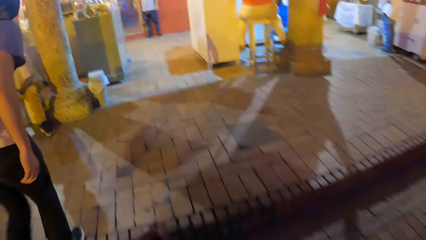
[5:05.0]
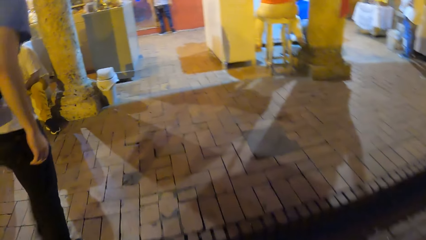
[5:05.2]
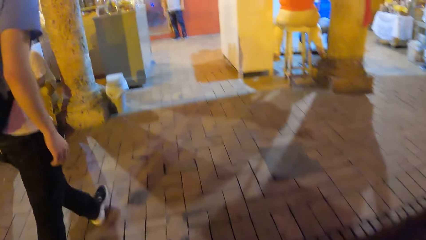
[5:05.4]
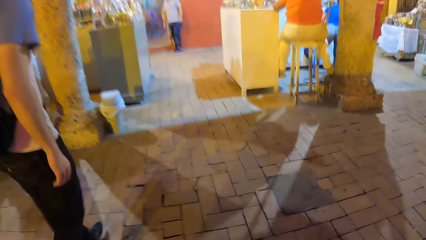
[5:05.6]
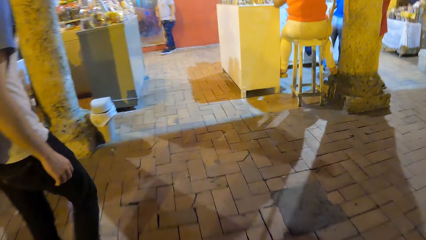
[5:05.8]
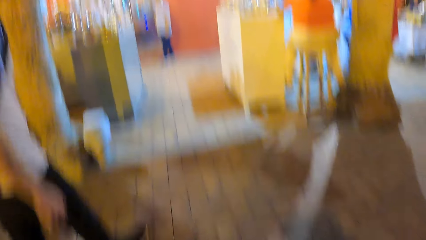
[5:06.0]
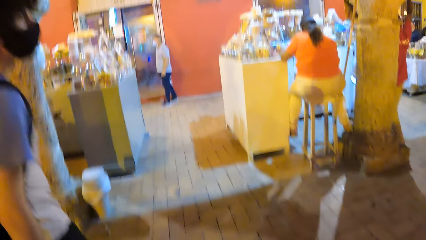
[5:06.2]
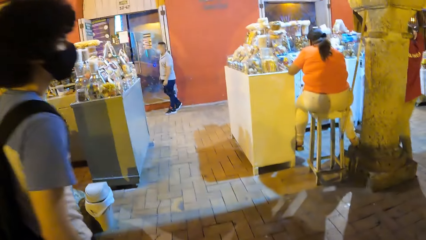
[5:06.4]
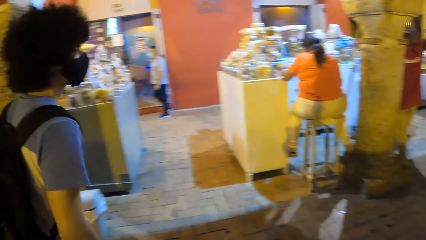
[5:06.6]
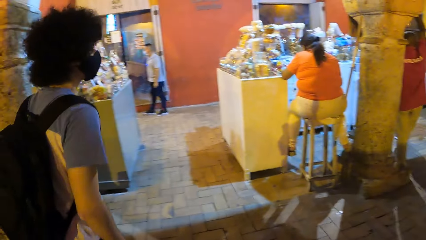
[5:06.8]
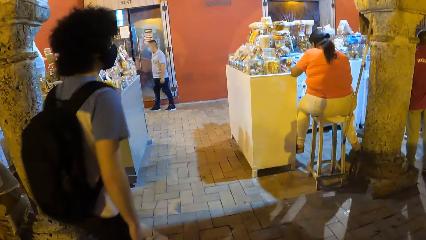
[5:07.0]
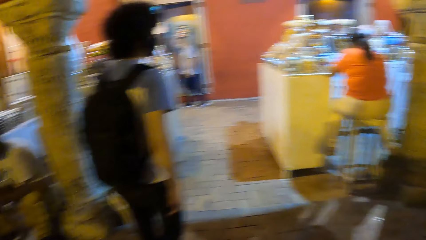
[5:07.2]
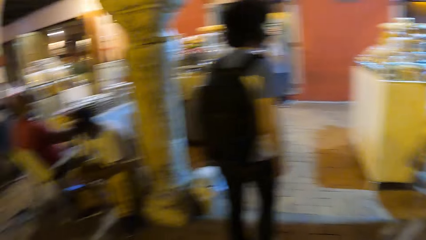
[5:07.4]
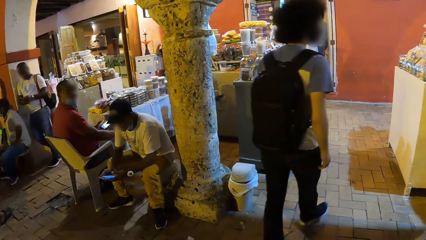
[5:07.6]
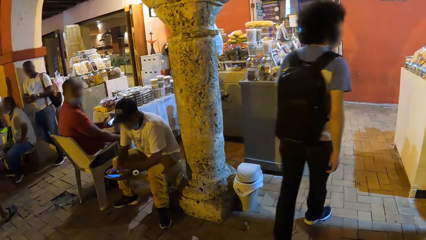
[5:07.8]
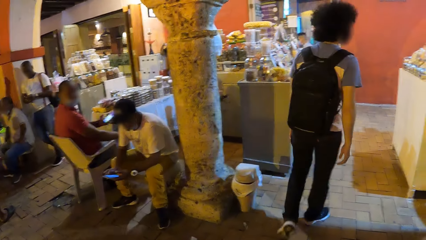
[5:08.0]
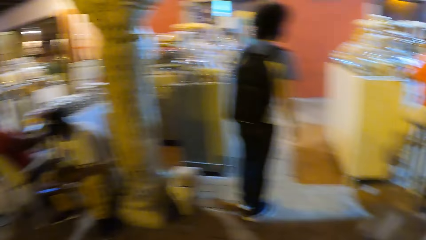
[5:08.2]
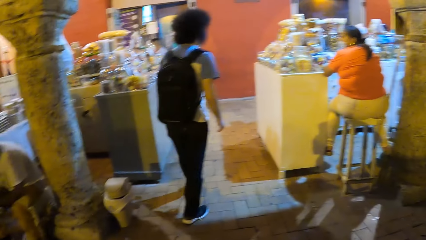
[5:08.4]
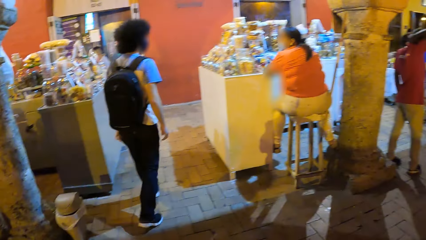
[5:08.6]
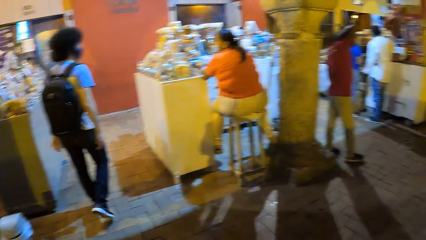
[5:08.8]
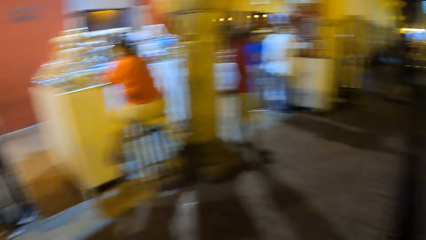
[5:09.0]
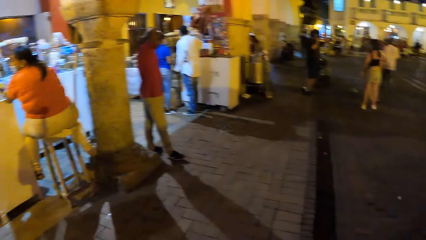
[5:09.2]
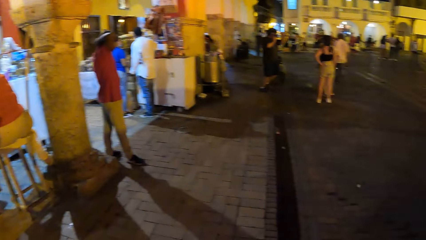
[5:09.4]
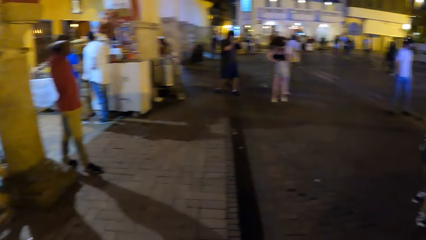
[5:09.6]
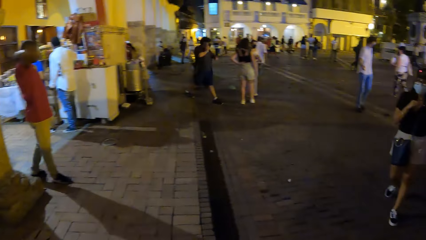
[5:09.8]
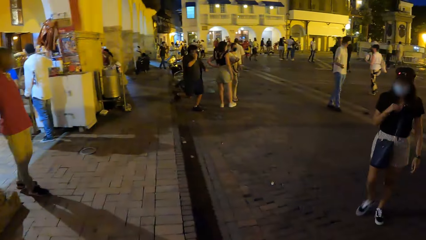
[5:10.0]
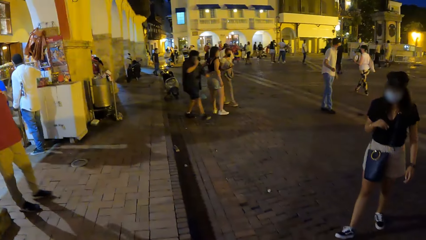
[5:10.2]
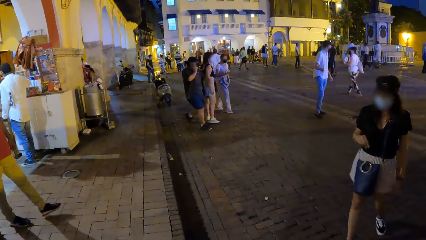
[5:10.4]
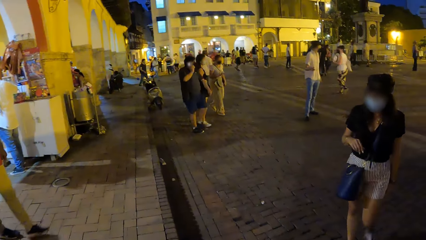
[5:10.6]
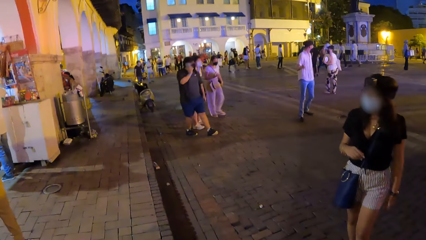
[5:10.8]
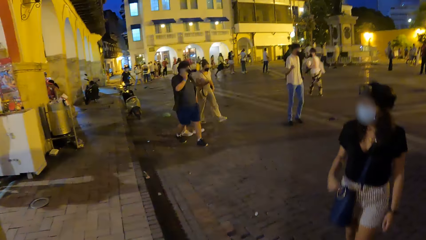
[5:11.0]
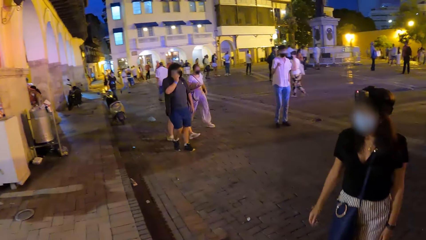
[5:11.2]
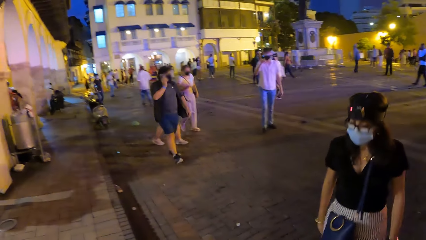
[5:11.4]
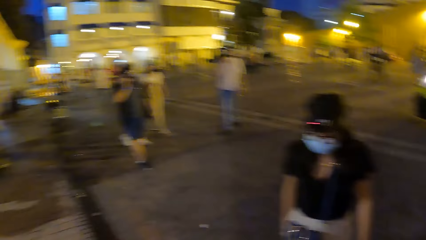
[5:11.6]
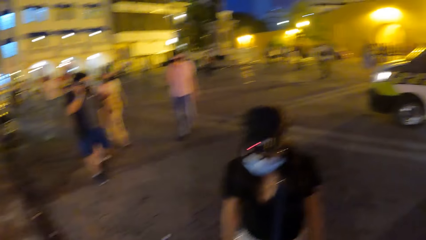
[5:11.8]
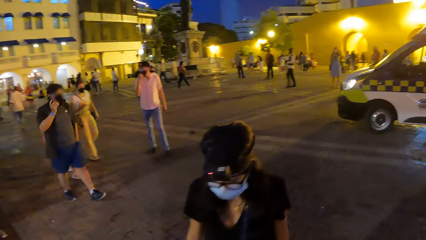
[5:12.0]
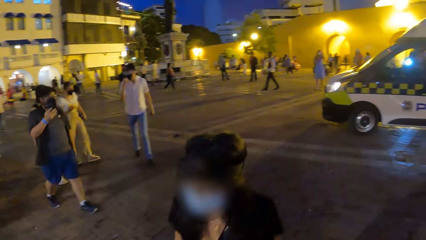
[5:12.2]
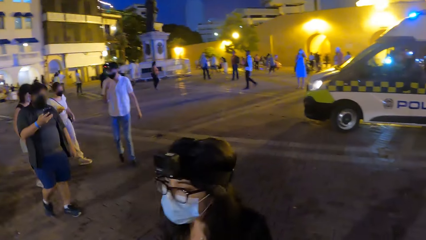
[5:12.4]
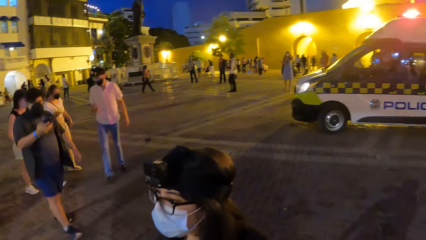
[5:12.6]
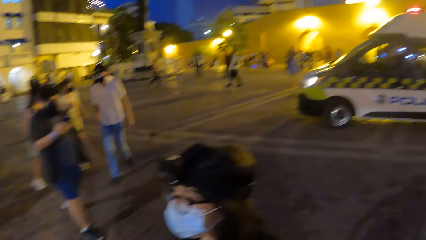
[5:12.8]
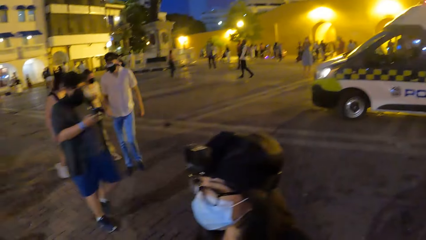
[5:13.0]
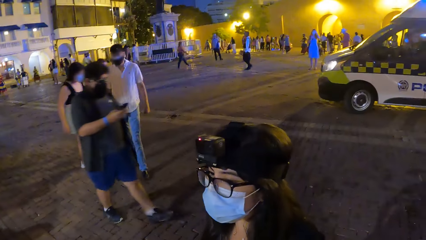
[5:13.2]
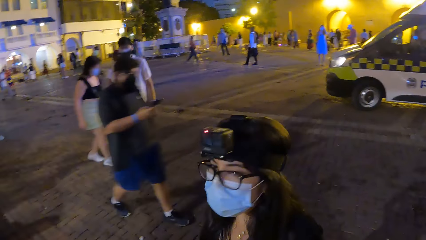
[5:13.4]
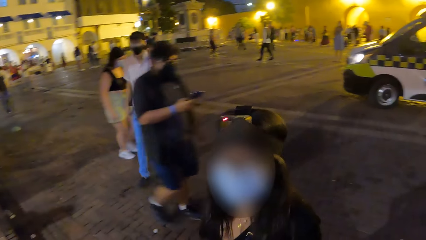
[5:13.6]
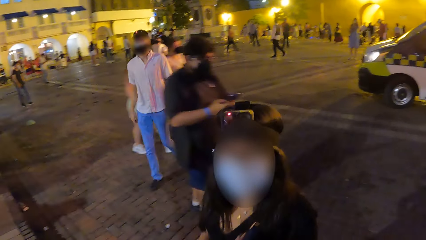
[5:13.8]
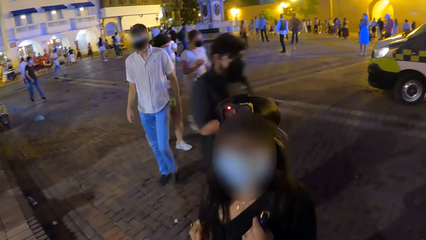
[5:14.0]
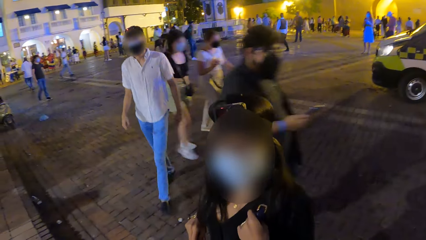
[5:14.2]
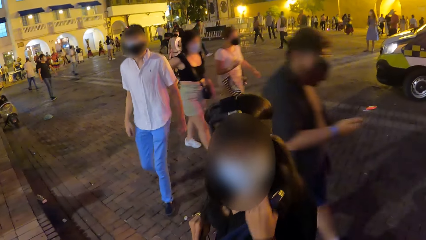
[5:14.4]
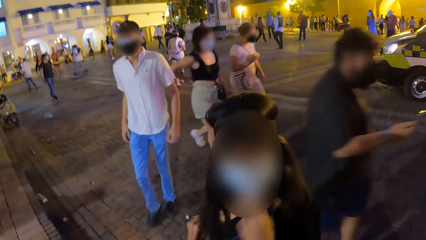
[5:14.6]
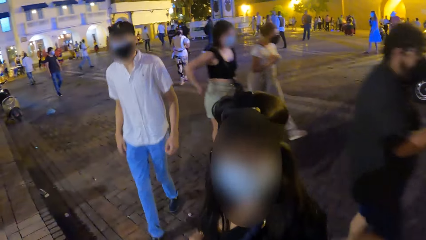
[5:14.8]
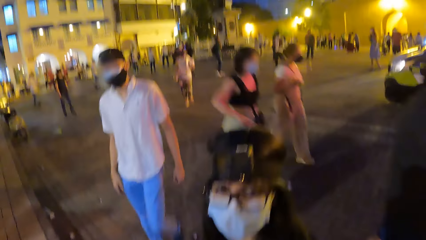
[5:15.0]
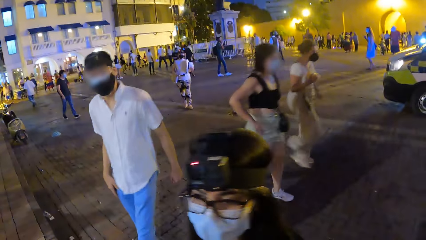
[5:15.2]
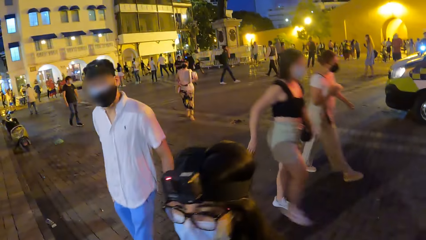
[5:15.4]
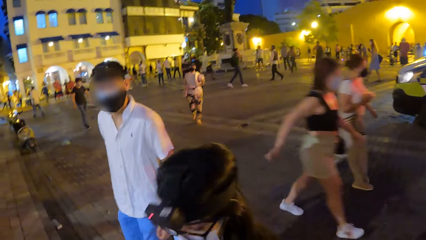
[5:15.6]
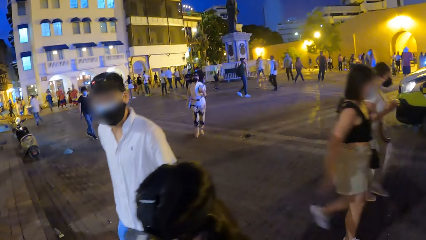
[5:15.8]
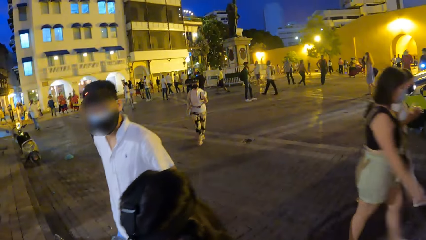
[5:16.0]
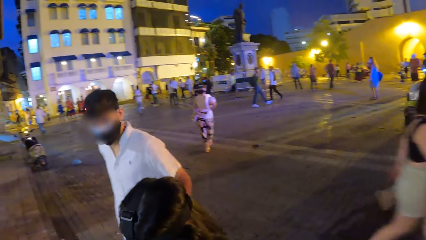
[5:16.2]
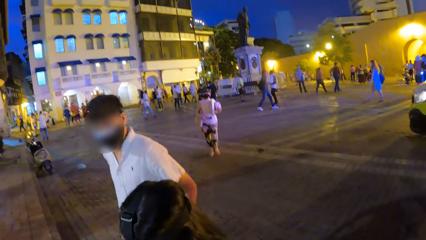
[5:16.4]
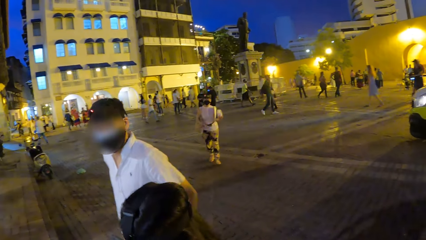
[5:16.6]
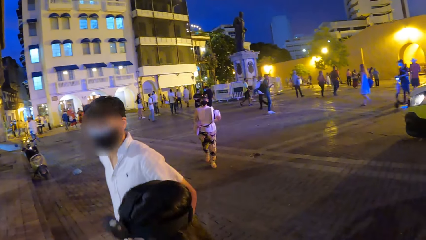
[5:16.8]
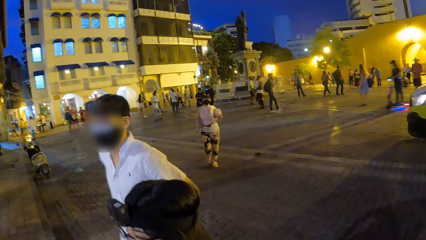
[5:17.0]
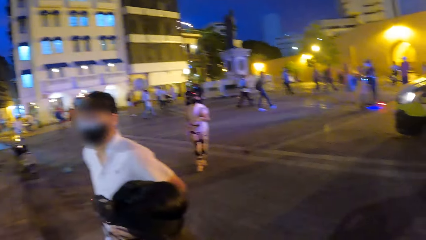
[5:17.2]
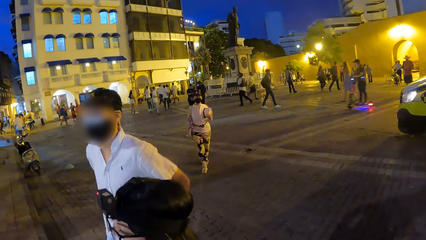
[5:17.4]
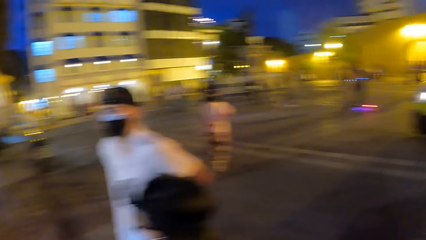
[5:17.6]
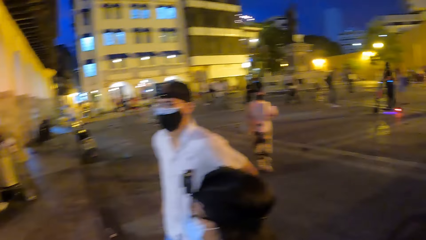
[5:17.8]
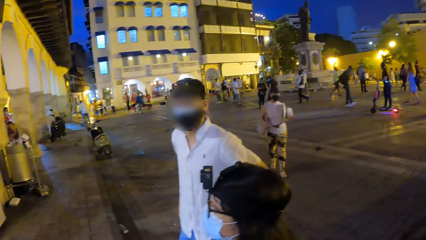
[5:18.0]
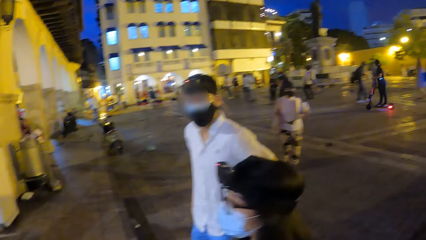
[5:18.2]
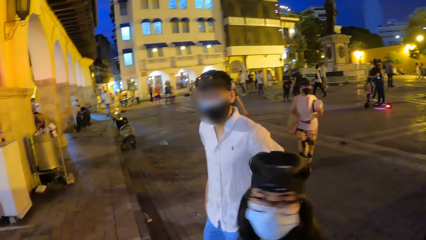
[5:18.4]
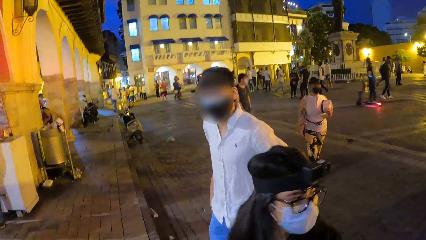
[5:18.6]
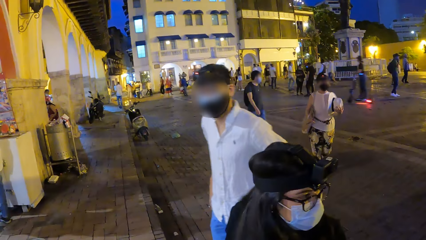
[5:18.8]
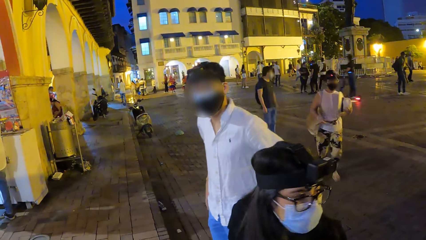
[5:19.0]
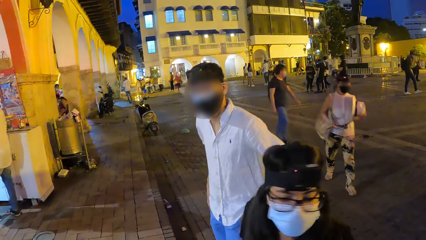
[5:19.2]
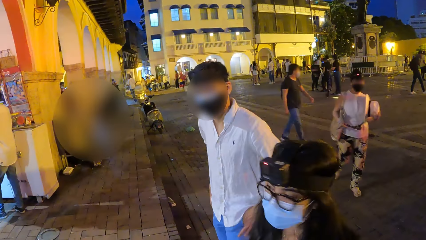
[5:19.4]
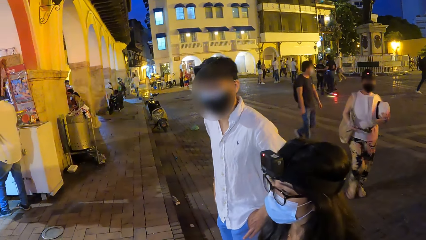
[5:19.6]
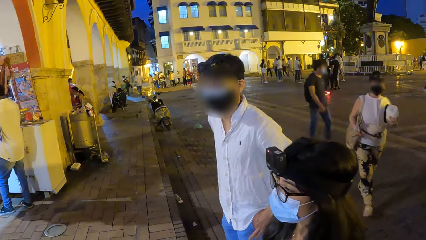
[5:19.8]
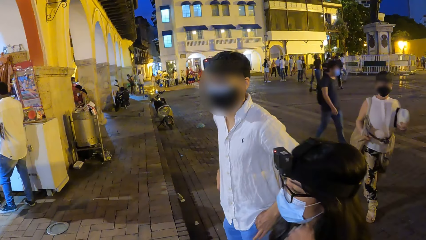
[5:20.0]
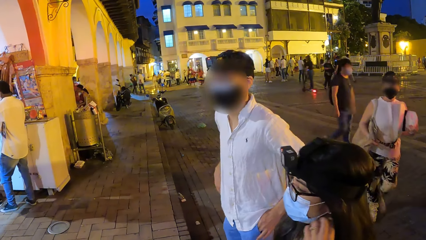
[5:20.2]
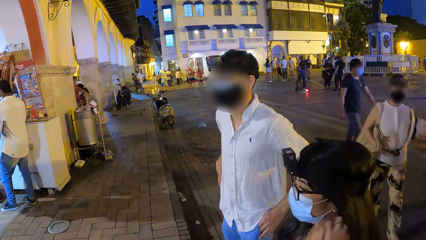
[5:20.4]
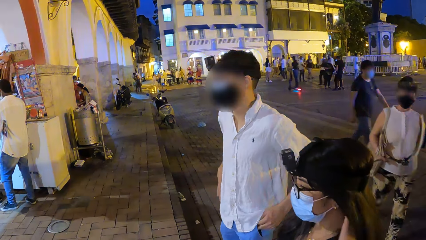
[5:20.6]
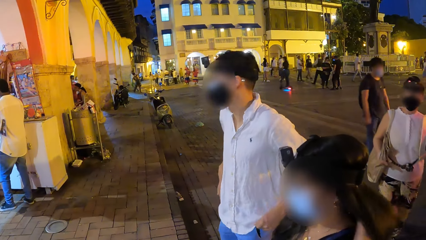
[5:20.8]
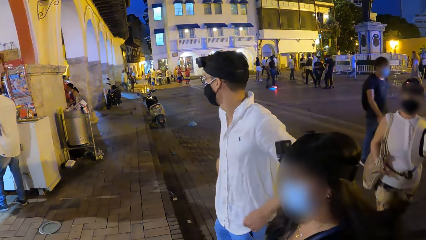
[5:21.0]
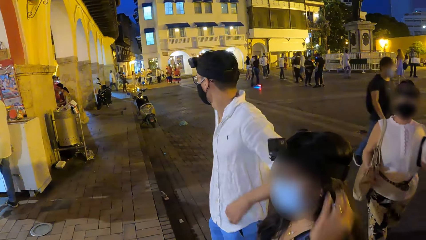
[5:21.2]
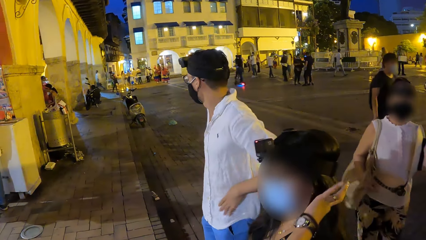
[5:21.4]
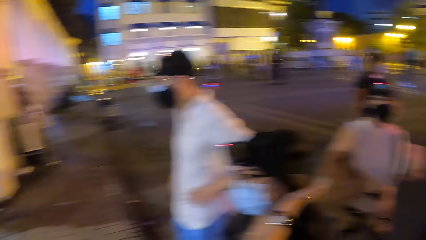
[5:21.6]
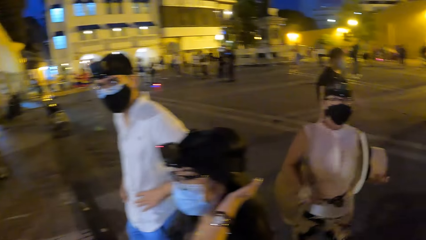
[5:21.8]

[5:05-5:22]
A man walks on the pavement to the vendors. The camera wearer stands on the pavement. A lady moves around the plaza. The camera wearer looks around the city. Another man moves around the plaza. The camera wearer looks at a person. The first lady stands beside the camera wearer. The other man stands beside the first lady. Another lady moves around the plaza. The other lady carries a hat in hand.
